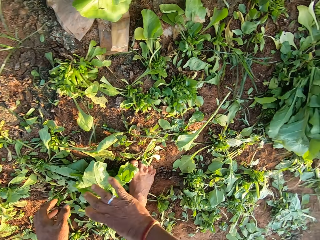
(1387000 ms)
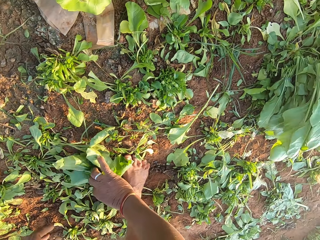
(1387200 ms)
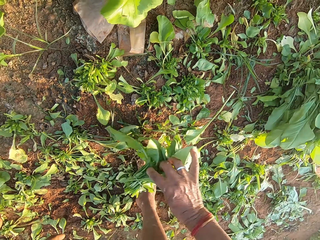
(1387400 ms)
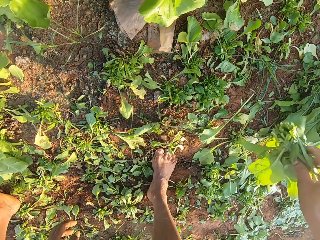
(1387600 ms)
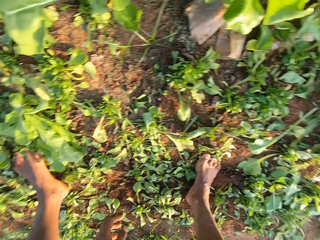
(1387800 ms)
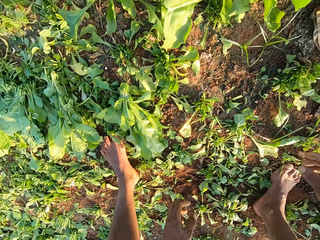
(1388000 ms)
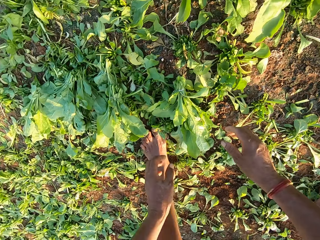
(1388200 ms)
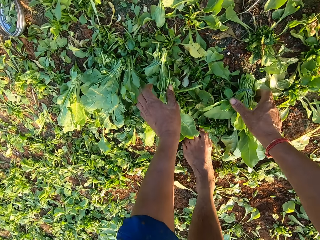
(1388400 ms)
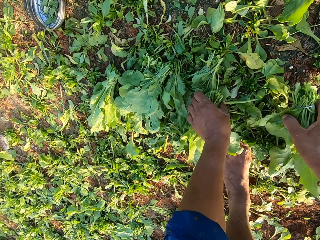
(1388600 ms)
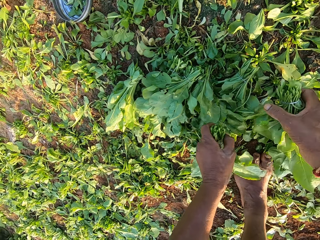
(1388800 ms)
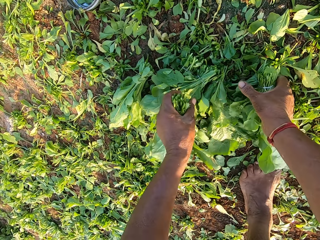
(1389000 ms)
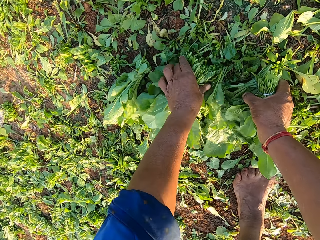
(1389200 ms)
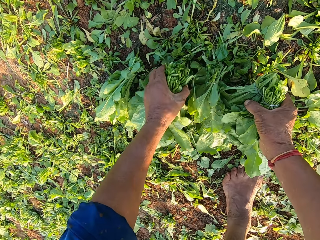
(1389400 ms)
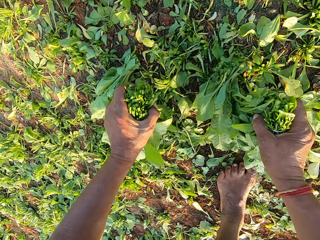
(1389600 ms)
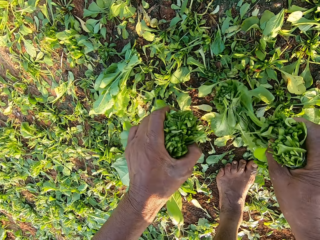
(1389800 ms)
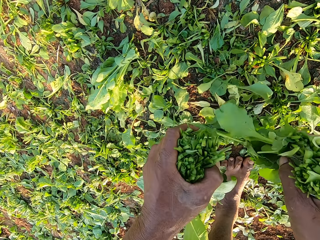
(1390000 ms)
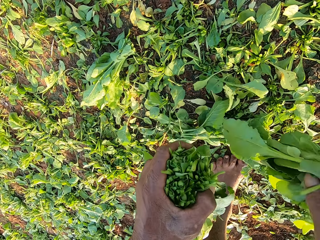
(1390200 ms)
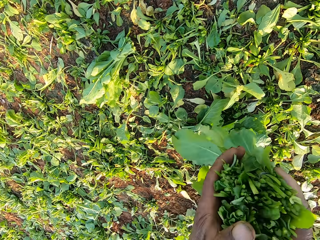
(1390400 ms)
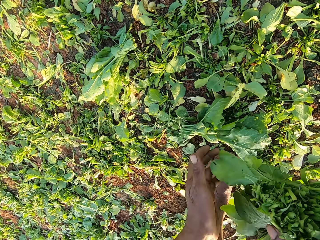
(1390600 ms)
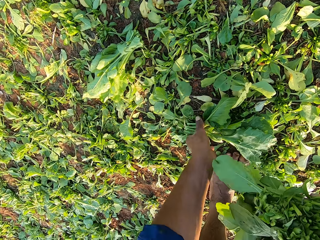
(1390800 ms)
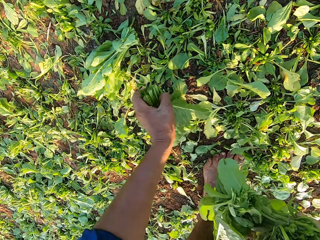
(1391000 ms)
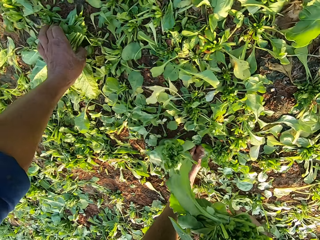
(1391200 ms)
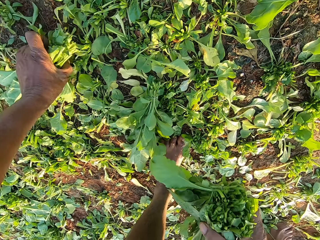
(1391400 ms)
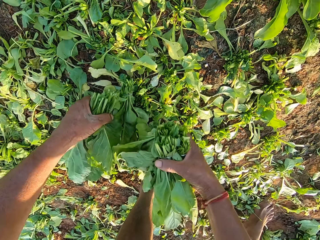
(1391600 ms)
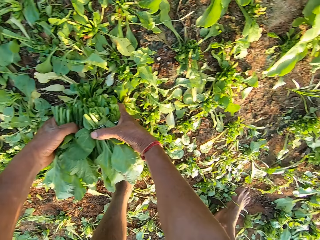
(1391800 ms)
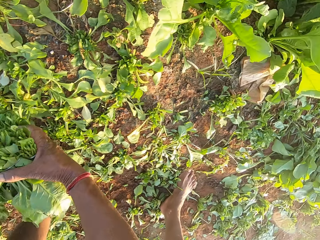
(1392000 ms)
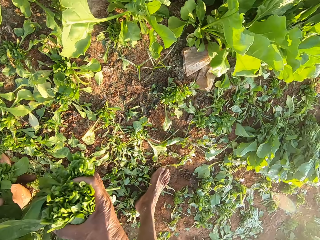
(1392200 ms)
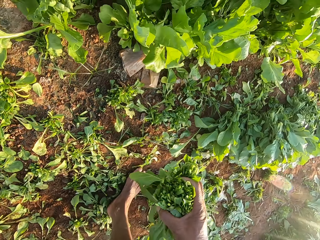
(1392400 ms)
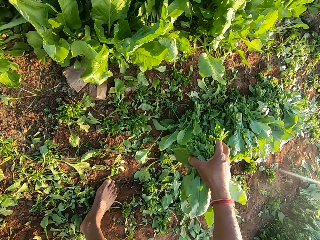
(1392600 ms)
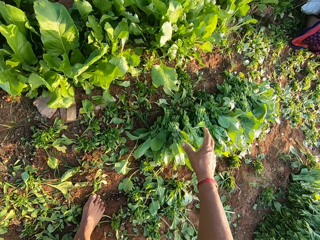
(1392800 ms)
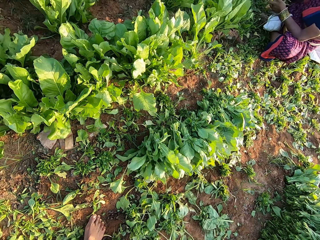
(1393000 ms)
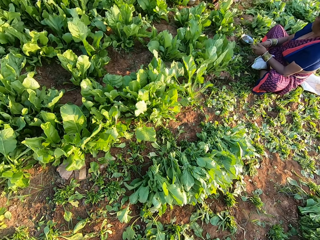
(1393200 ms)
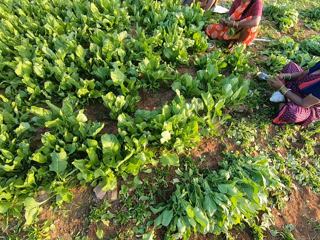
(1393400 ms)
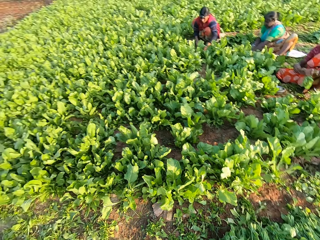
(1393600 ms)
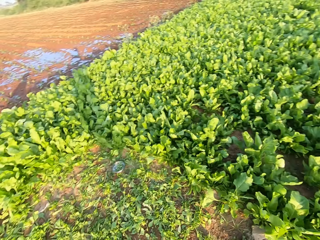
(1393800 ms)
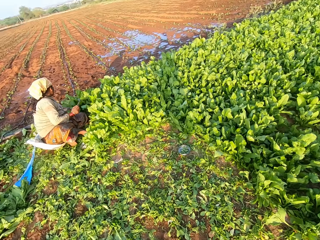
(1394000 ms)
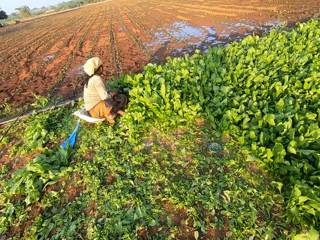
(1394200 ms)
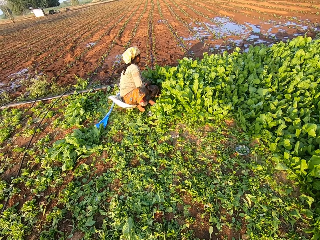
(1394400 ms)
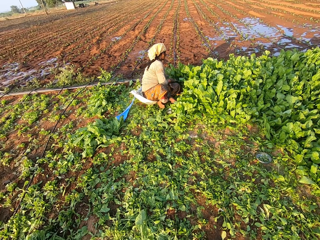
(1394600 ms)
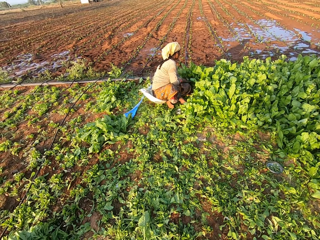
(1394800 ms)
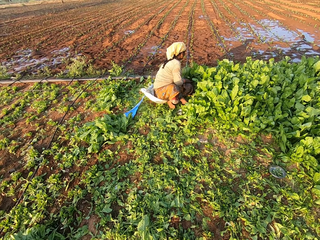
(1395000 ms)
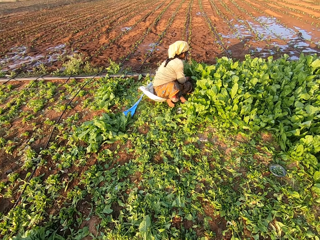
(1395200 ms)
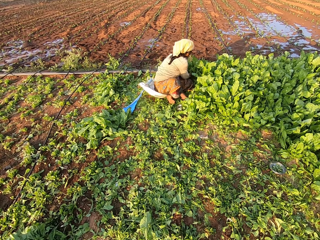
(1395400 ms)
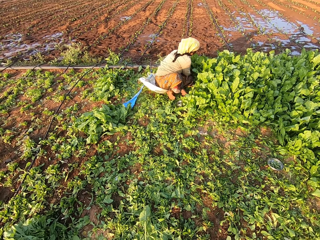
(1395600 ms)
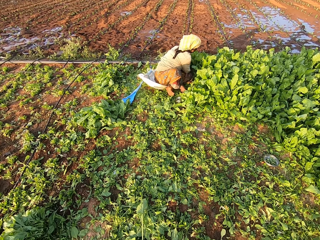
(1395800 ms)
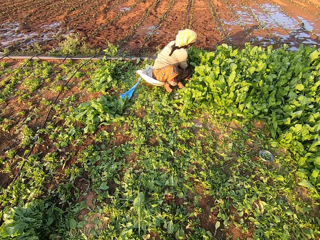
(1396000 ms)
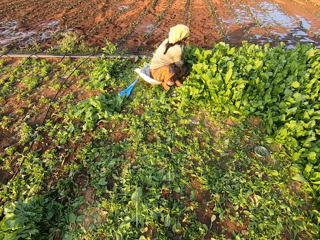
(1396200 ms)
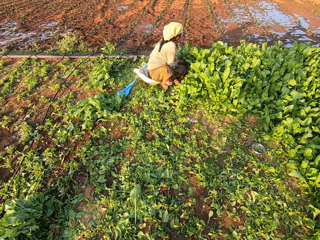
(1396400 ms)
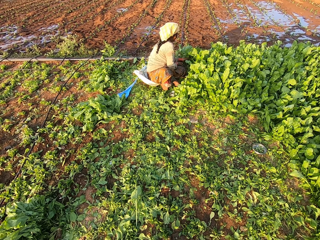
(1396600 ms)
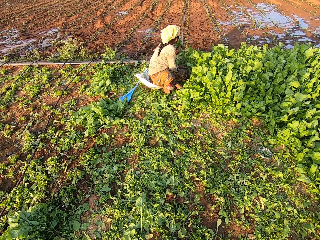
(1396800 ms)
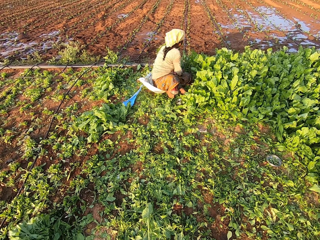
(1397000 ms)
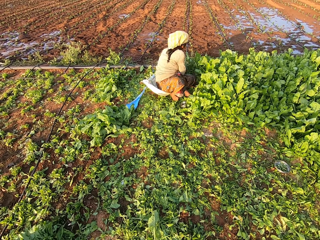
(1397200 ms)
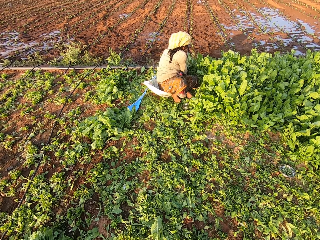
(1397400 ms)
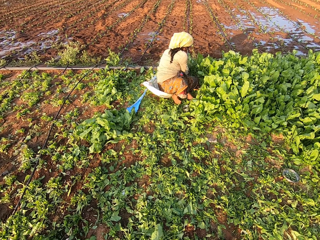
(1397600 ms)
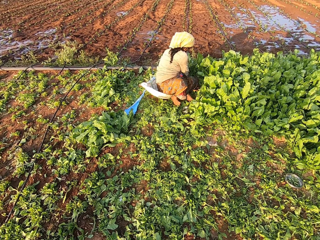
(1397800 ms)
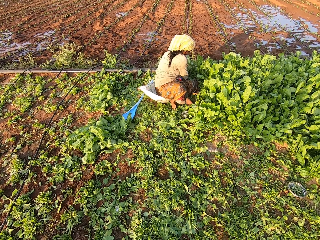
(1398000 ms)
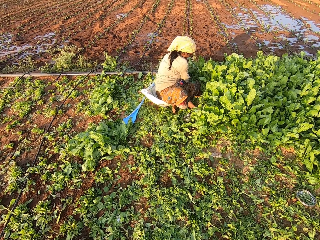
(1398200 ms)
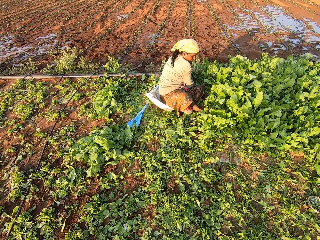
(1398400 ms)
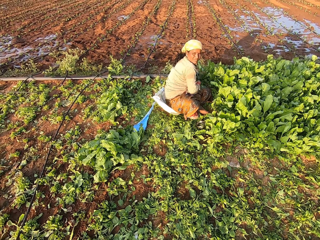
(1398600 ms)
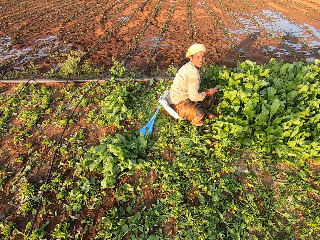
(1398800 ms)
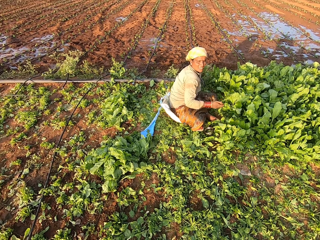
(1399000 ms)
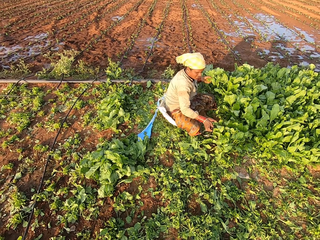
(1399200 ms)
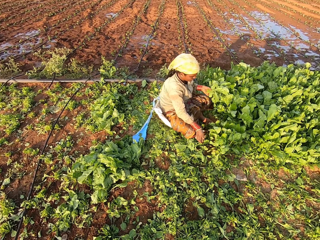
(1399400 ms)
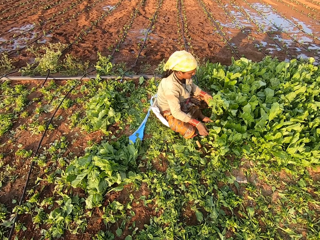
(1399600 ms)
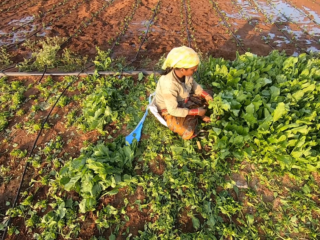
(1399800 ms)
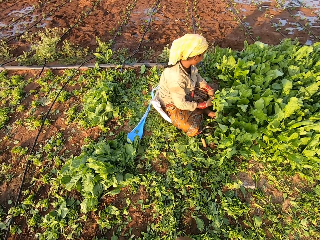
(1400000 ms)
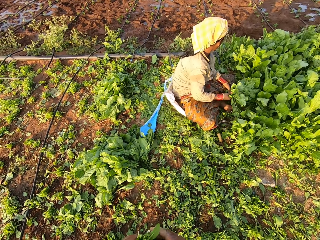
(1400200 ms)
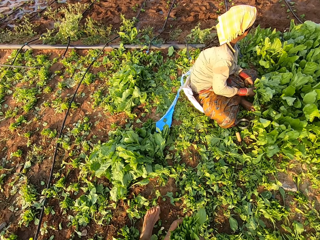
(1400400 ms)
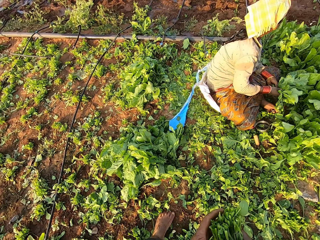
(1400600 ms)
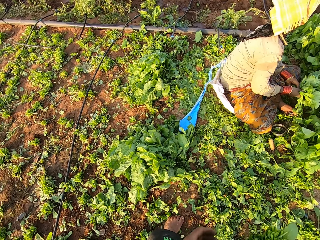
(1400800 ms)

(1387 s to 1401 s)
The camera wearer throws bunches of green leaves on the other bunches. He picks up a spinach leaf on the ground with his right hand. He drops the spinach leaf on the ground with his right hand. He picks up some spinach leaves on the ground with both hands. He drops the spinach leaves on the ground with both hands. He converses. He walks forward and converses with a woman. The woman converses with the camera wearer.

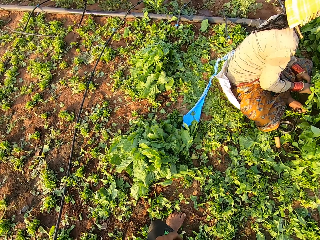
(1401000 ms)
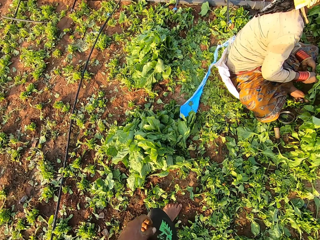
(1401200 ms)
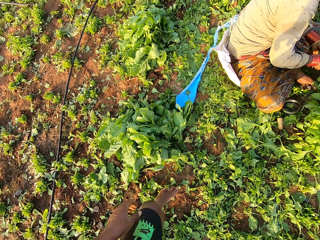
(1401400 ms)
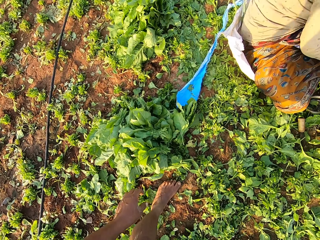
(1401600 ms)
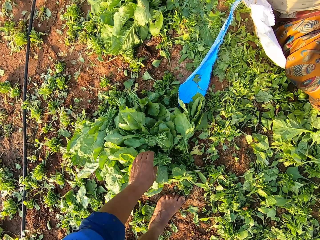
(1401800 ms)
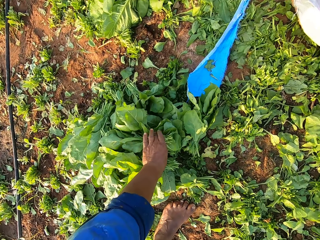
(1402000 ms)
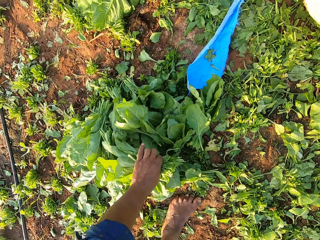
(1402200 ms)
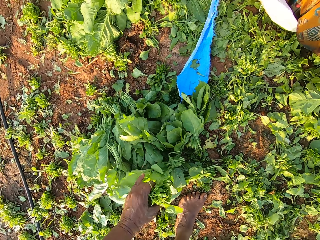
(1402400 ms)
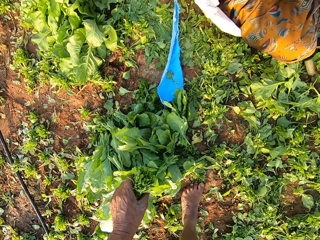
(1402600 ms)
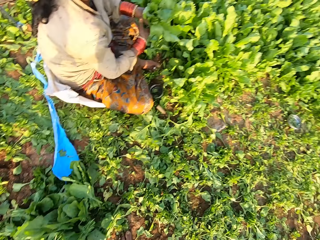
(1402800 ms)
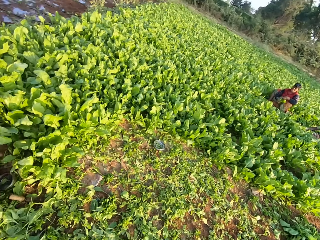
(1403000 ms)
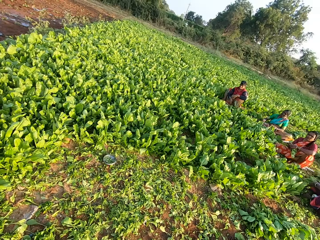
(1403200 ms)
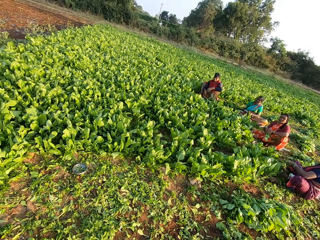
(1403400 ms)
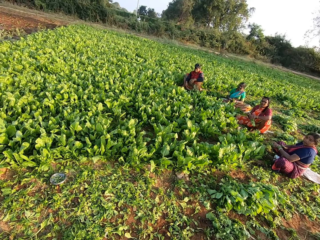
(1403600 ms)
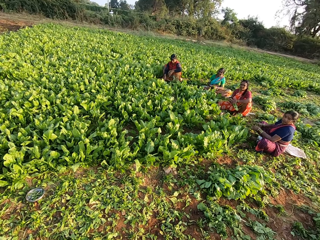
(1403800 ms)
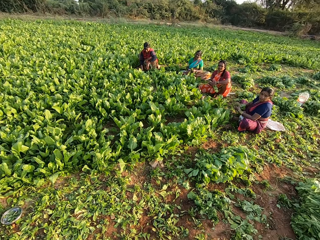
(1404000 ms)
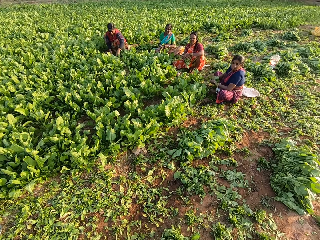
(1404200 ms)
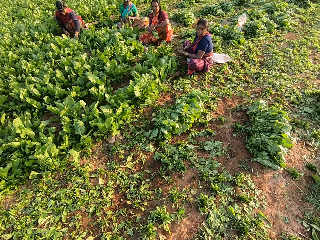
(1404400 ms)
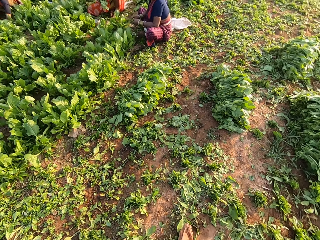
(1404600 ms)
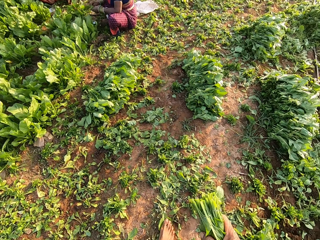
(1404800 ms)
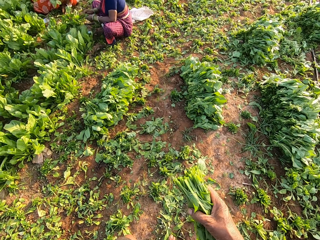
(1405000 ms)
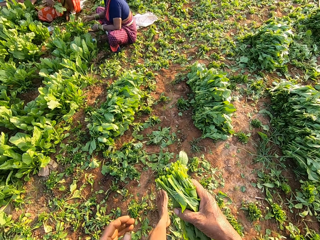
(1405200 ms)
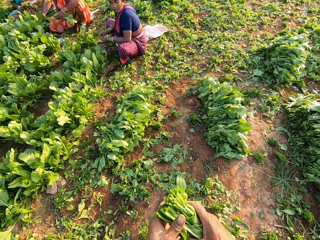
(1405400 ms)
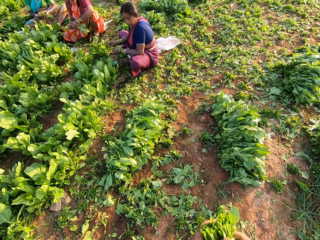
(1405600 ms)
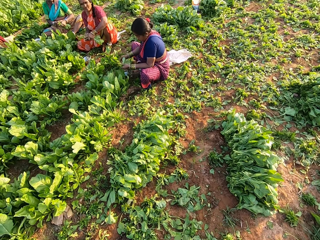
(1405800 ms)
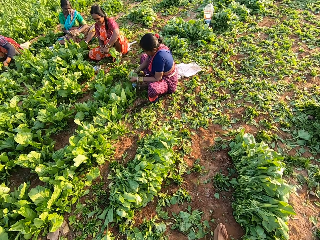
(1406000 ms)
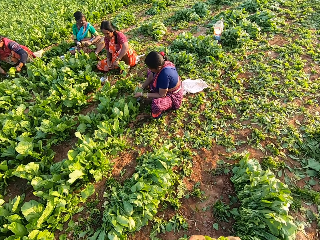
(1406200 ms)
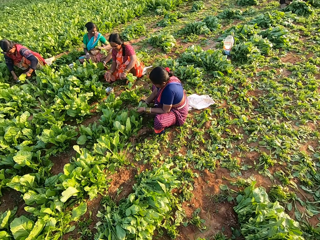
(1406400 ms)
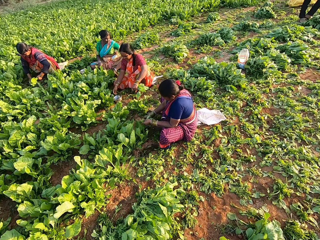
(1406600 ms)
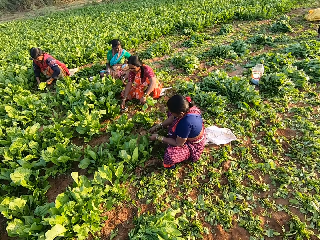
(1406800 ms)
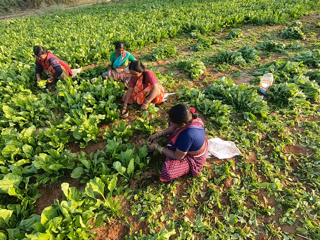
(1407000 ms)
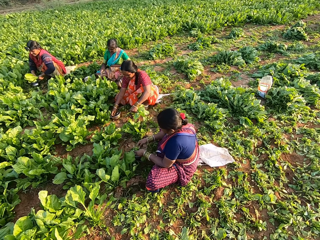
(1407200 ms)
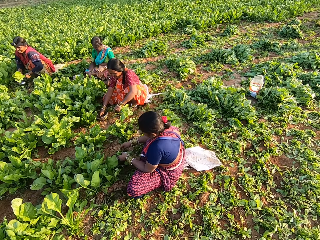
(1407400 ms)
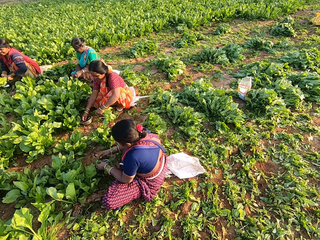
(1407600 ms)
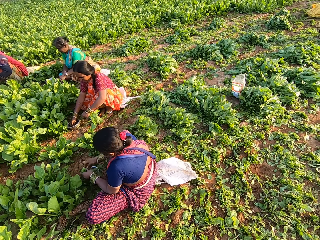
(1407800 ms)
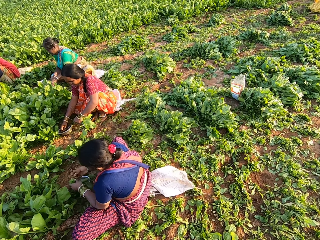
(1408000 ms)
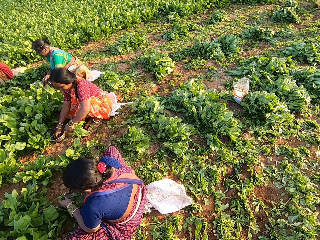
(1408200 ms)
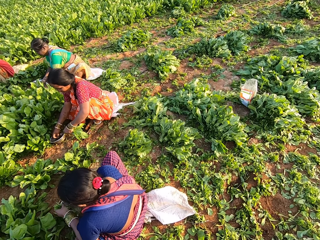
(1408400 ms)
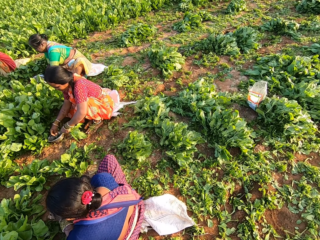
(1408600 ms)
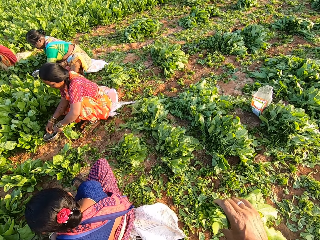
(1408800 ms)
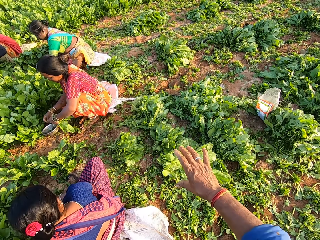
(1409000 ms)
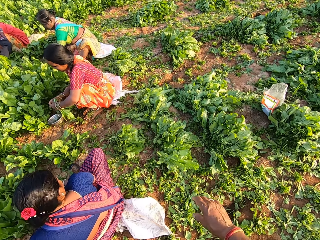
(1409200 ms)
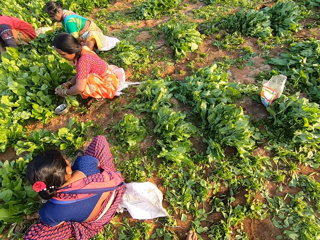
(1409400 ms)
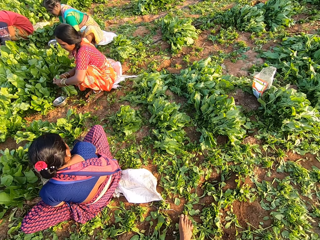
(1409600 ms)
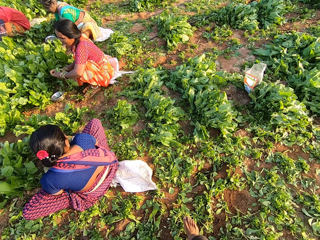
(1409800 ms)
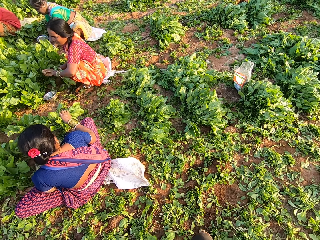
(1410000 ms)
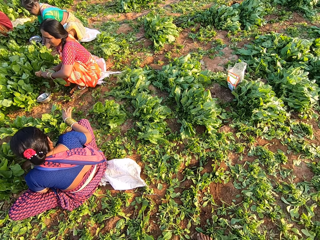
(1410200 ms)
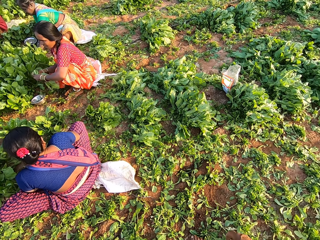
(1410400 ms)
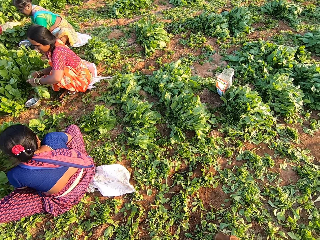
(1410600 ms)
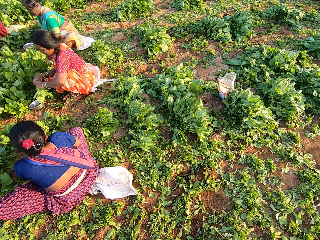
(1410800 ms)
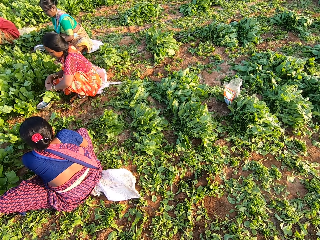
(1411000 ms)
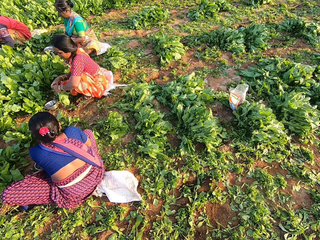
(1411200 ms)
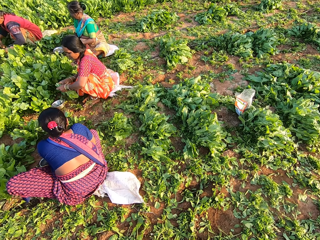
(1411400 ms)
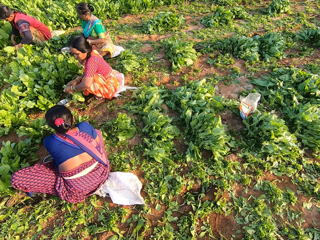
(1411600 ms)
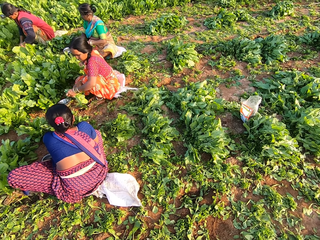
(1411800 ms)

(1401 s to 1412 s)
The camera wearer picks up a spinach leaf on the ground with his left hand. He looks right. A woman converses with the camera wearer. The camera wearer walks forward and converses with the woman. He passes the spinach leaf from his left hand to his right hand. He drops the spinach leaf in his right hand on the ground.
